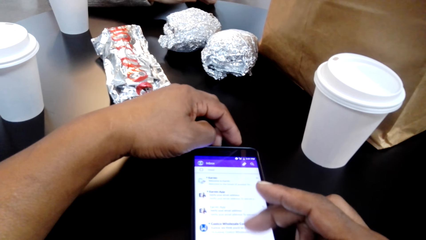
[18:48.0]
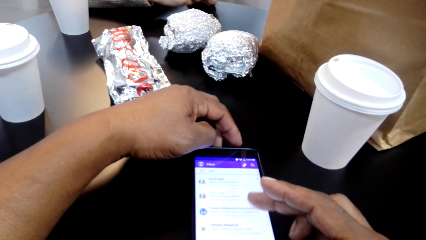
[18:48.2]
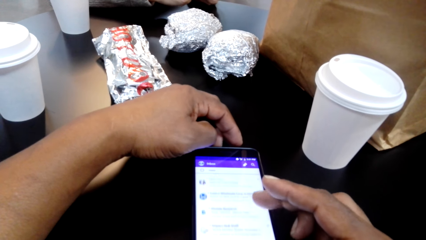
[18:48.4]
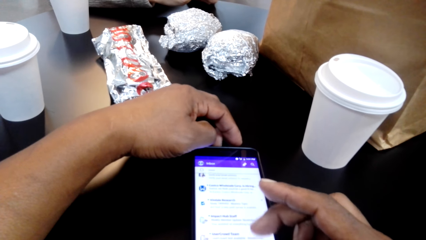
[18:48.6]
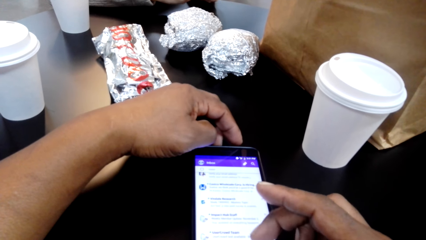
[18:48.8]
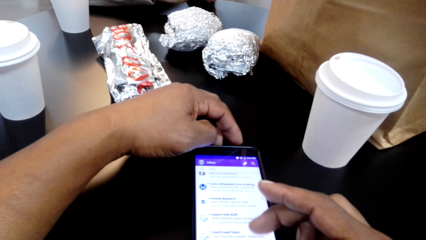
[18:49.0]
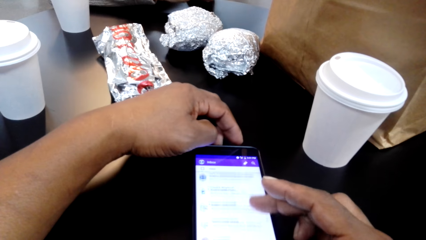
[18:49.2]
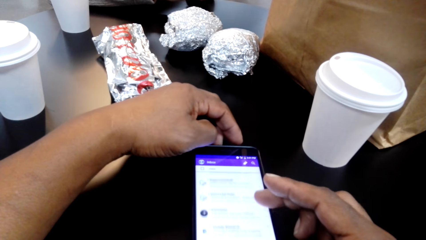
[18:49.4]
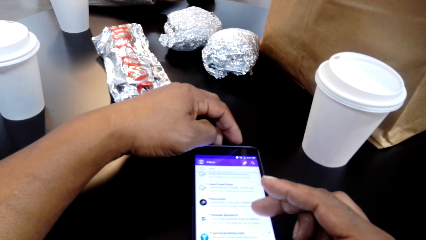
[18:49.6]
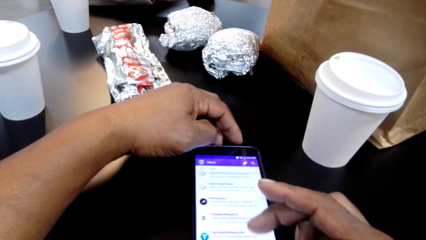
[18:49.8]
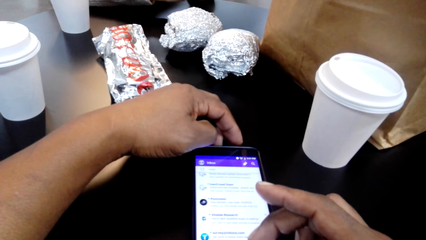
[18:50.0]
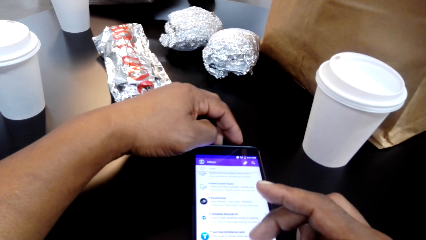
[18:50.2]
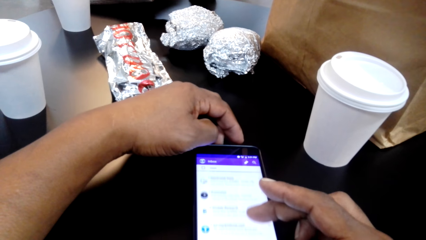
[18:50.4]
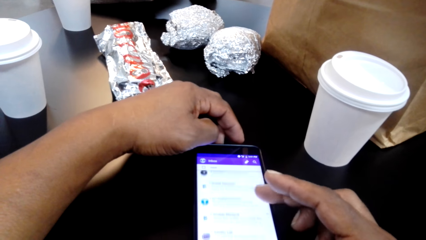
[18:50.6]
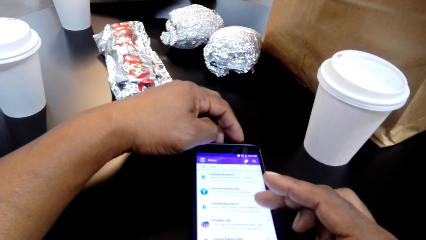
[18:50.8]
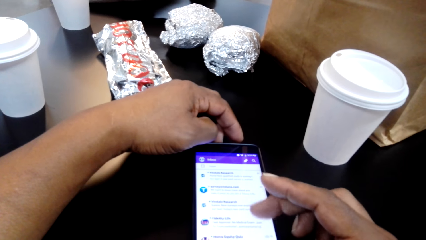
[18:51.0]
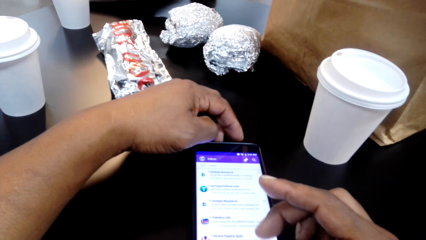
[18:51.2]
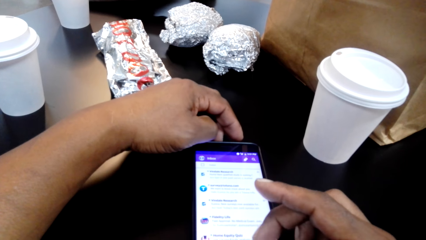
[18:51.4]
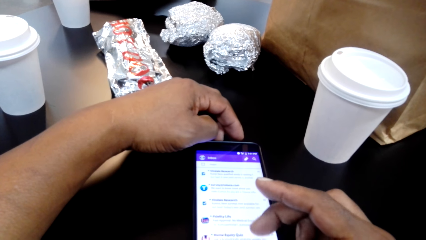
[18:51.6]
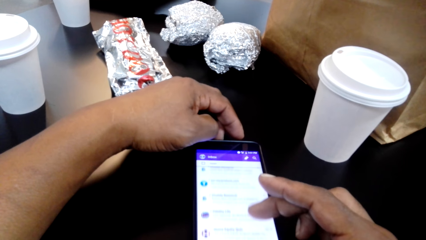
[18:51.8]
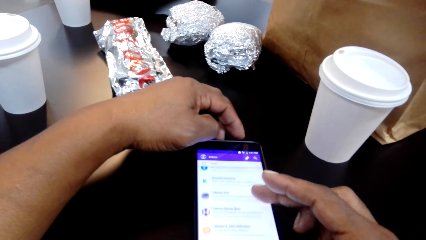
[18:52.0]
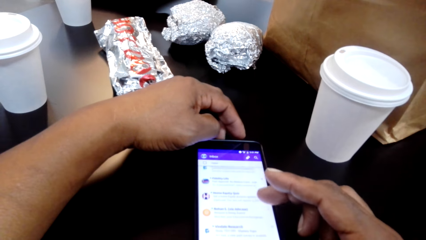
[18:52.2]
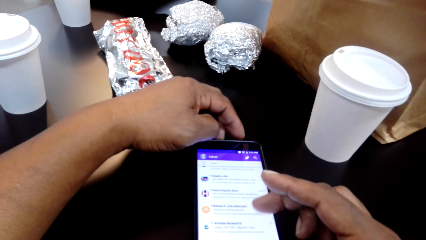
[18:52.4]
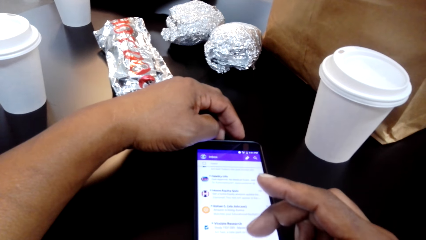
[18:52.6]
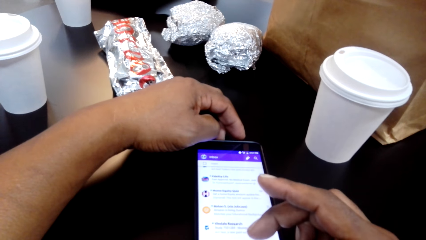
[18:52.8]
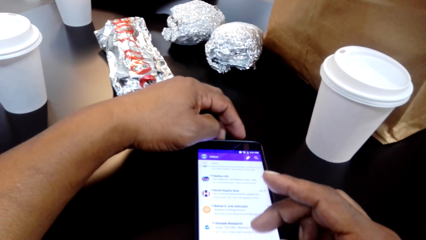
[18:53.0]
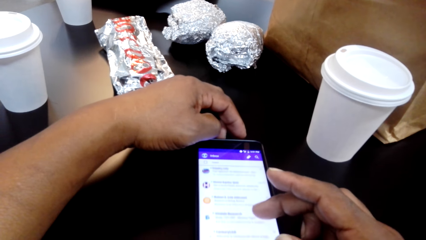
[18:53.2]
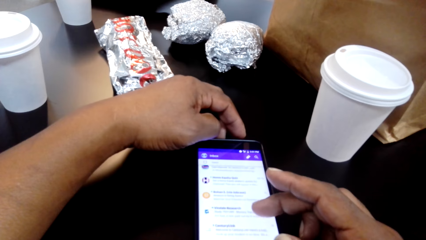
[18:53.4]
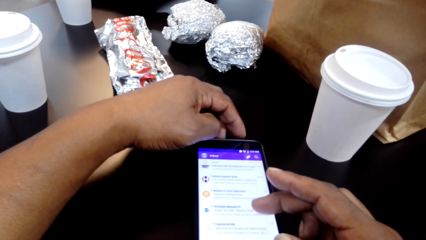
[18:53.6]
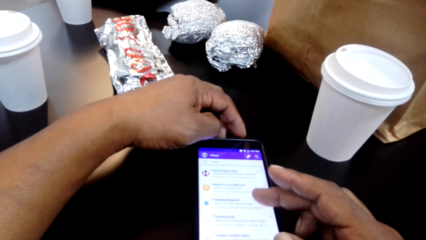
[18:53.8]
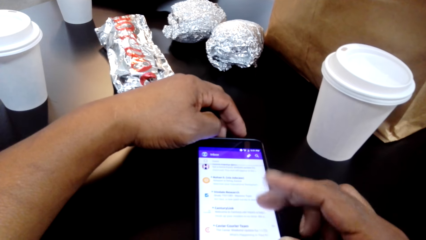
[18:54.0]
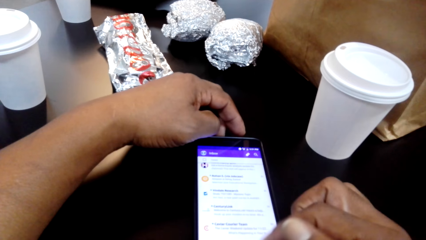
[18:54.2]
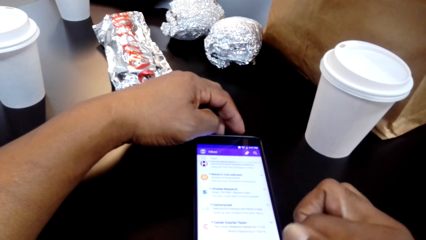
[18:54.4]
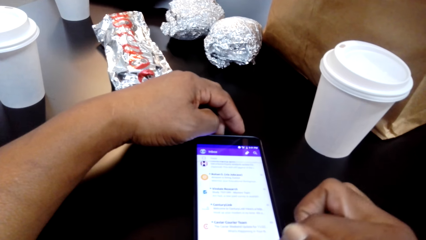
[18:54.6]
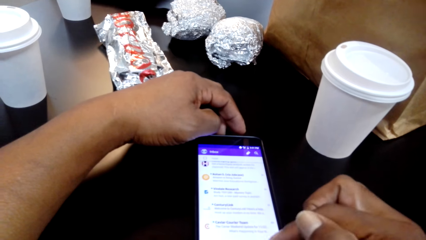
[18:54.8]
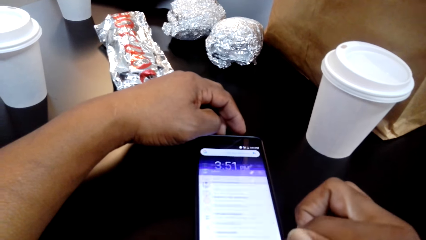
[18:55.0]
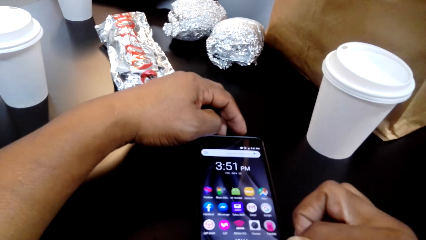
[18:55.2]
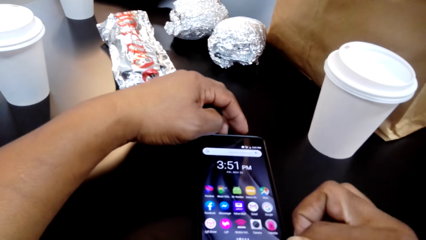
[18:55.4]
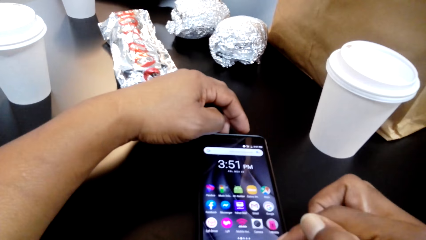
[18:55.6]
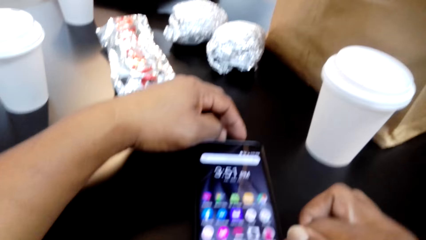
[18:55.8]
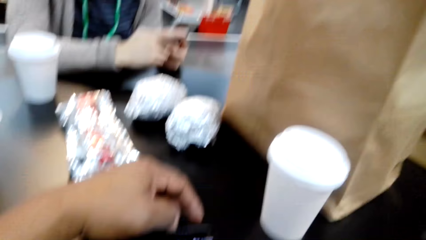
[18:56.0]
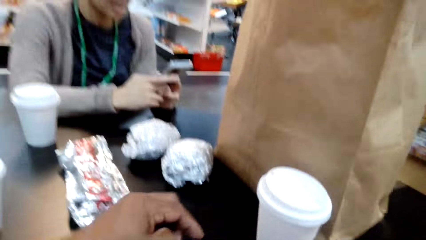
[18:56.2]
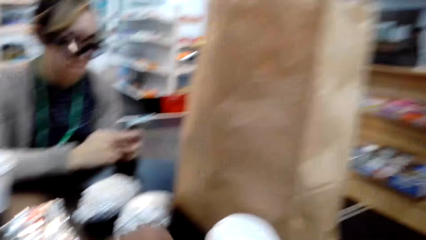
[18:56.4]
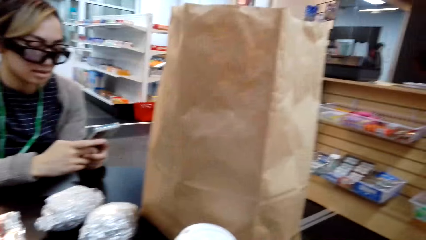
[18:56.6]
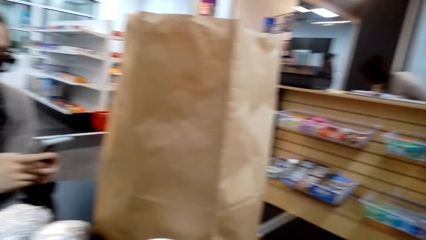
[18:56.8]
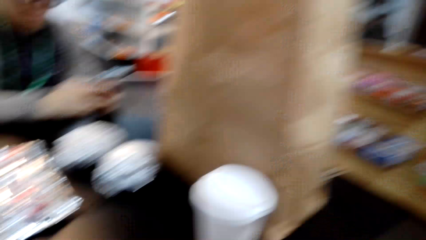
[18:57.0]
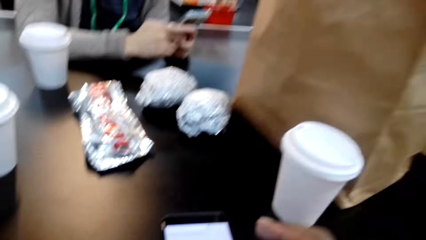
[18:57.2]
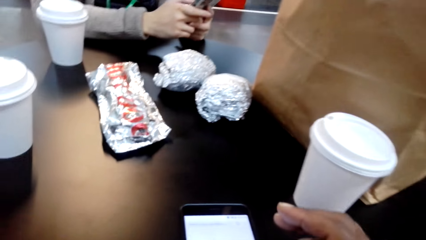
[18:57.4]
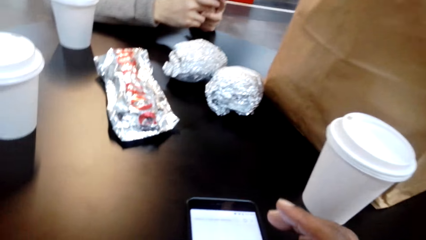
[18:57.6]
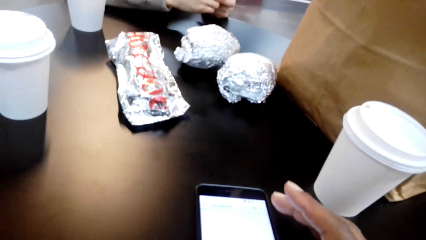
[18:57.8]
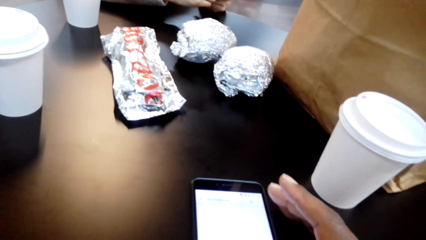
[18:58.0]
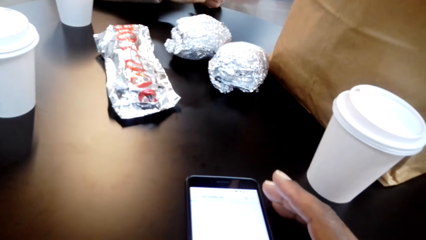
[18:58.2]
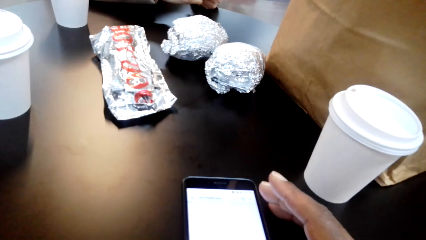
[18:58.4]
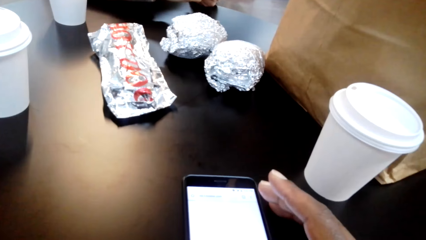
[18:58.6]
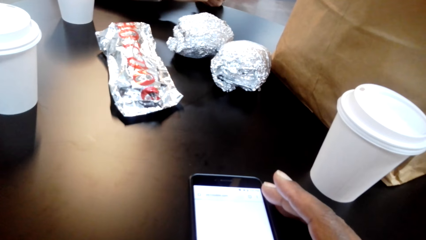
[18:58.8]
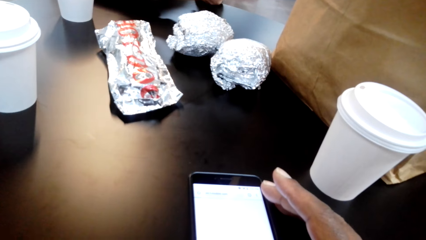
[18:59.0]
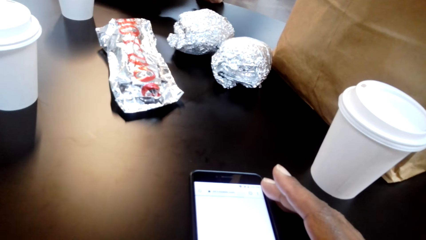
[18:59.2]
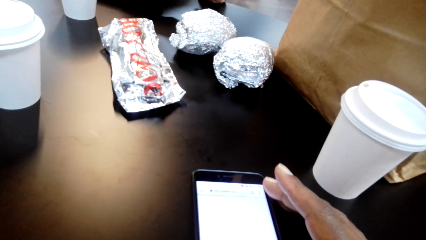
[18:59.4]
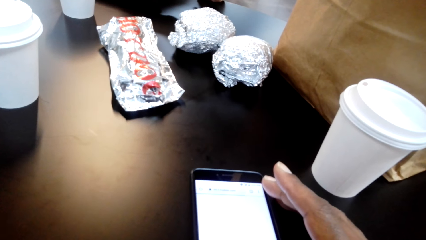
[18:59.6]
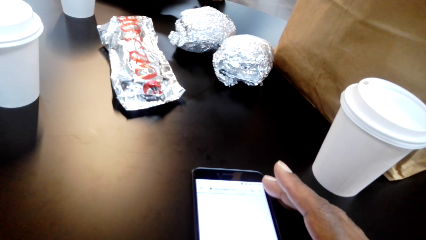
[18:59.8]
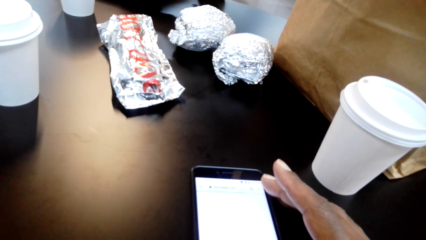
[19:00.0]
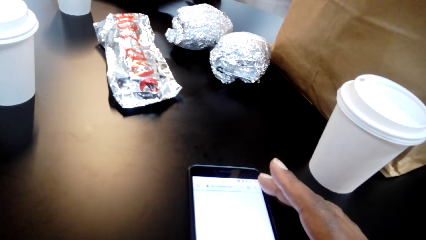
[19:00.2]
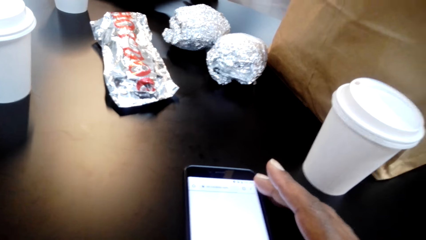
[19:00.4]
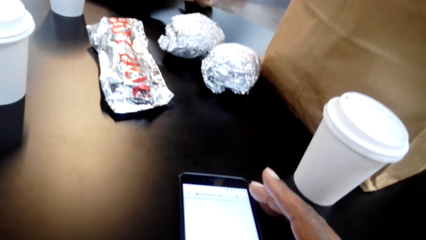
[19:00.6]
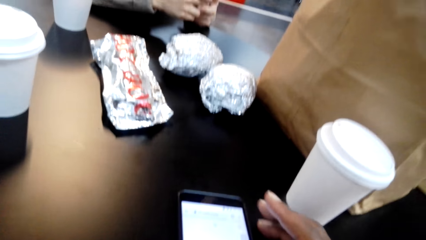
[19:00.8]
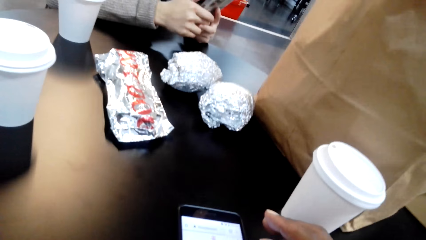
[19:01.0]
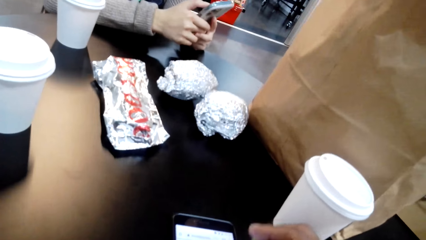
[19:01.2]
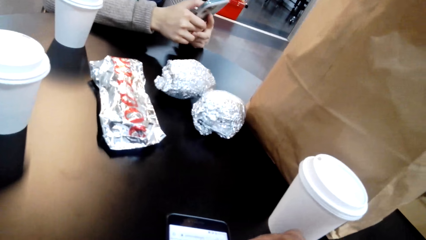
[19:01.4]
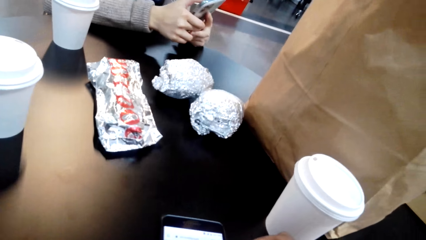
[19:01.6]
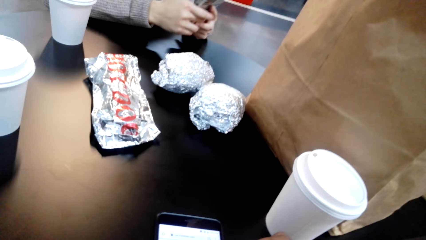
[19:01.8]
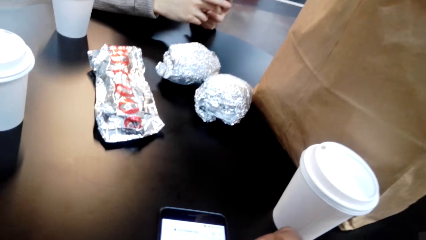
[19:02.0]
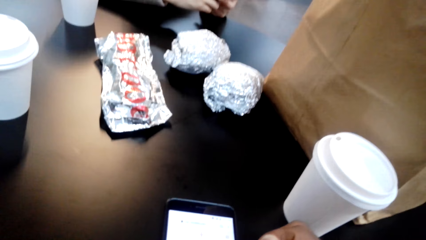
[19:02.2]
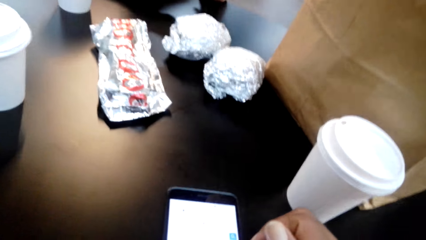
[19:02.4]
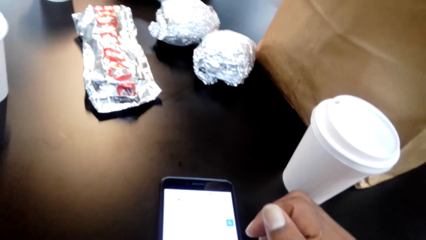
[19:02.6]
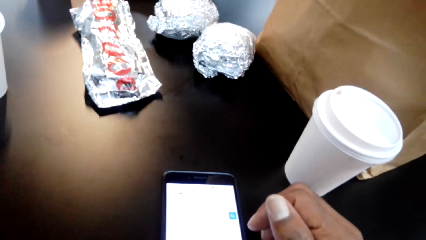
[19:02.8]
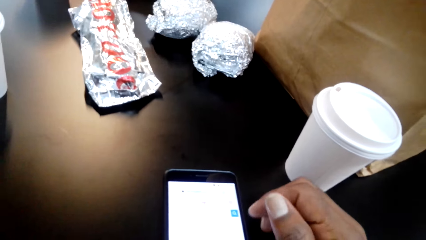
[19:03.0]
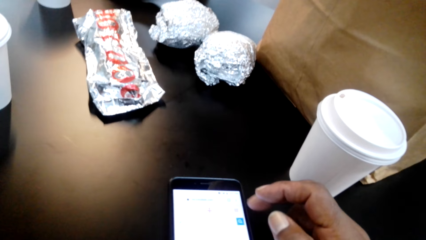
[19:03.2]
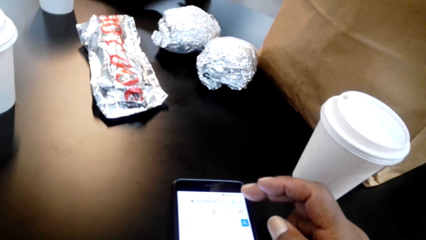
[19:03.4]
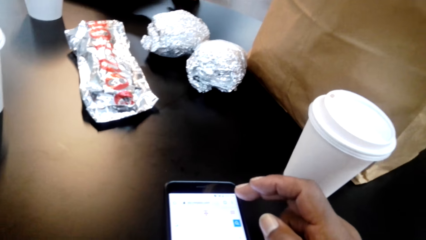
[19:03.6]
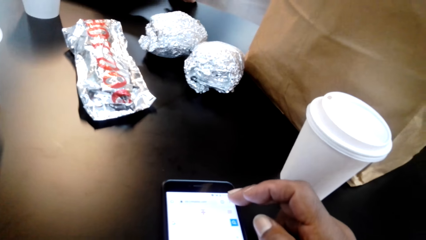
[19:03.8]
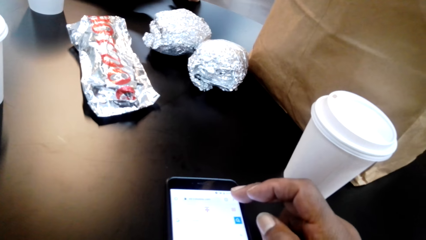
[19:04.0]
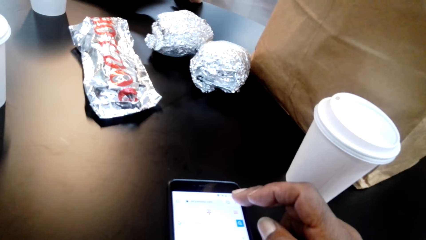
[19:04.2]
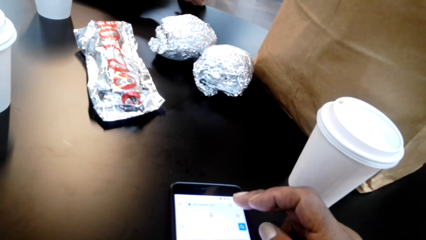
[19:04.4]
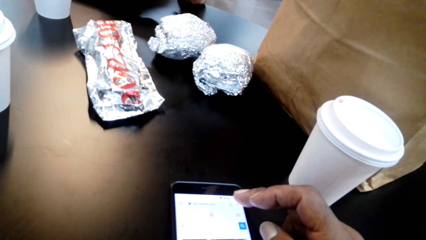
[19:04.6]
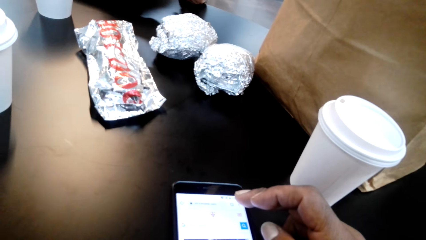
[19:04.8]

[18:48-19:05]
The camera wearer closes the page. They open the phone tab. They read from the phone.
